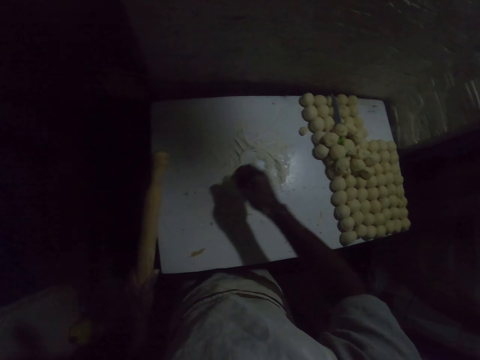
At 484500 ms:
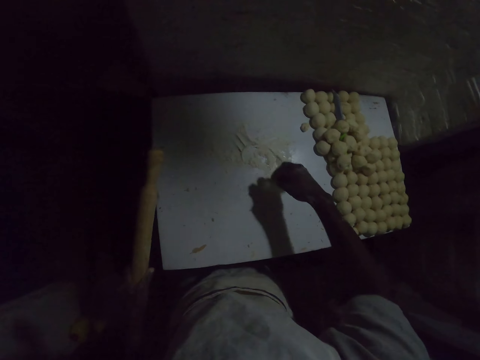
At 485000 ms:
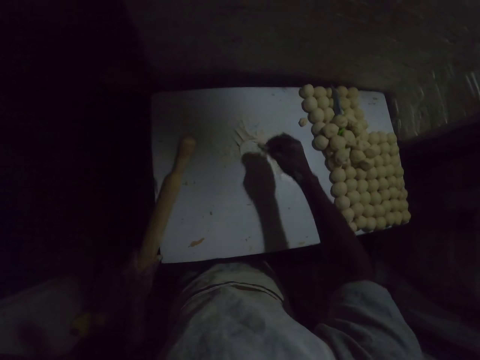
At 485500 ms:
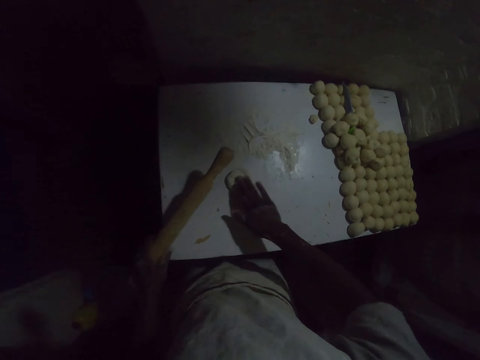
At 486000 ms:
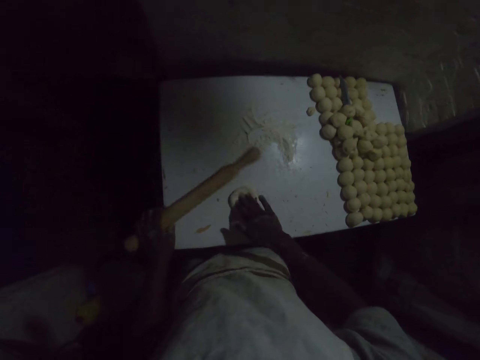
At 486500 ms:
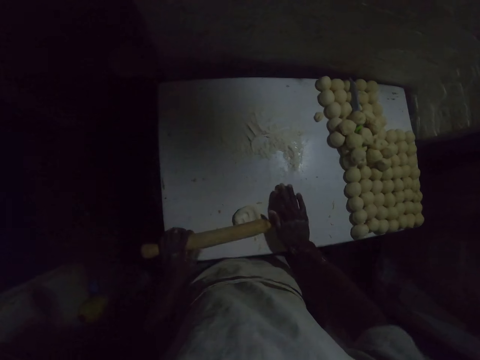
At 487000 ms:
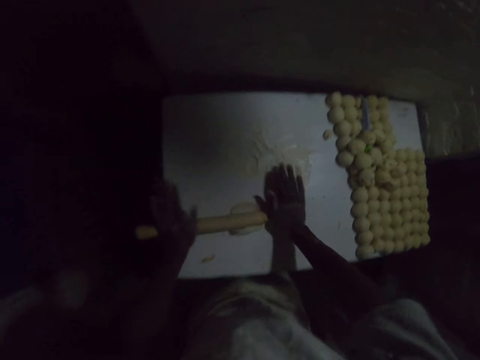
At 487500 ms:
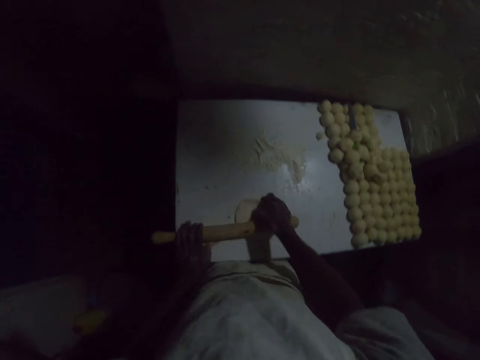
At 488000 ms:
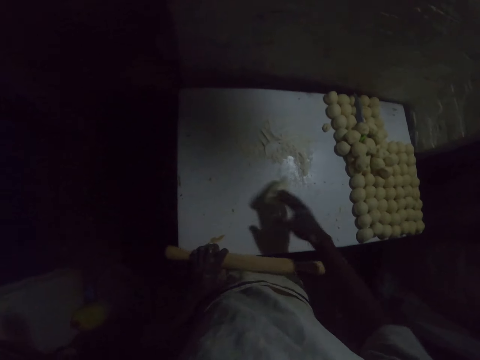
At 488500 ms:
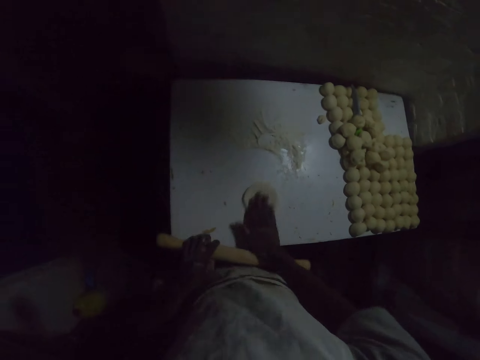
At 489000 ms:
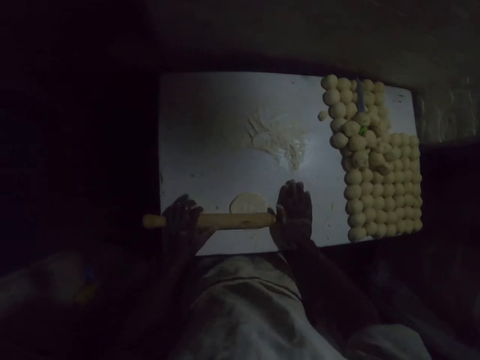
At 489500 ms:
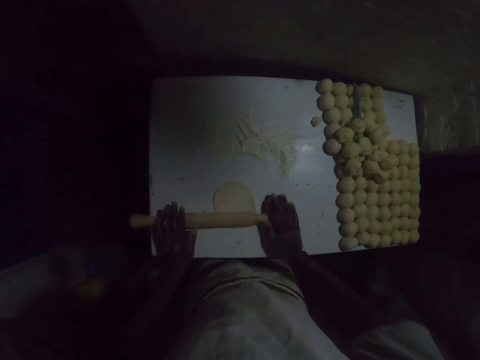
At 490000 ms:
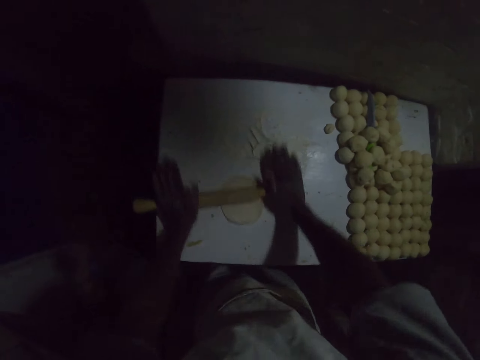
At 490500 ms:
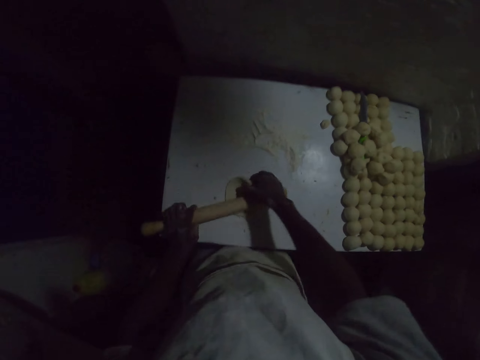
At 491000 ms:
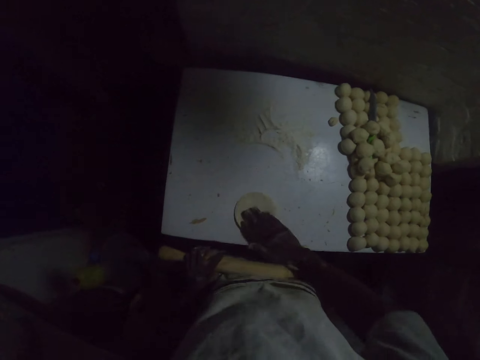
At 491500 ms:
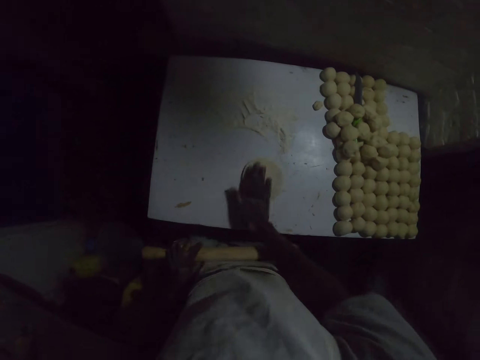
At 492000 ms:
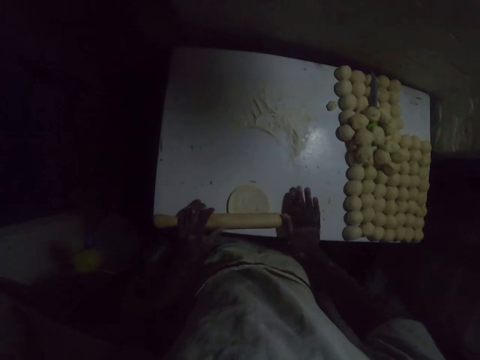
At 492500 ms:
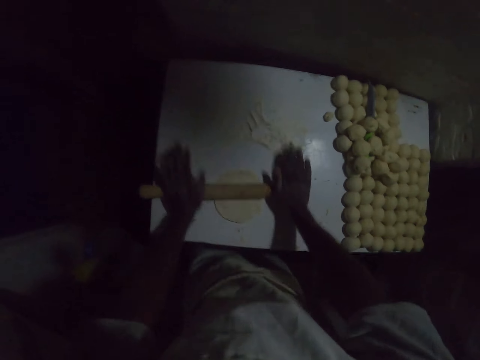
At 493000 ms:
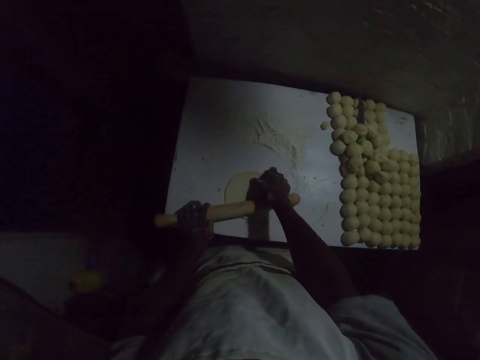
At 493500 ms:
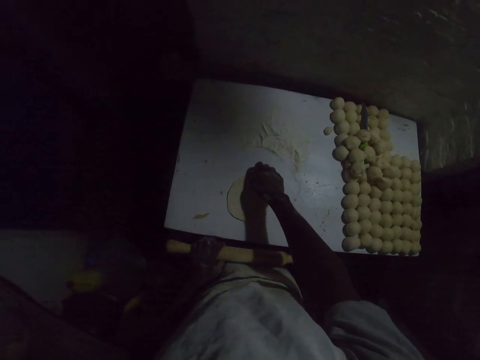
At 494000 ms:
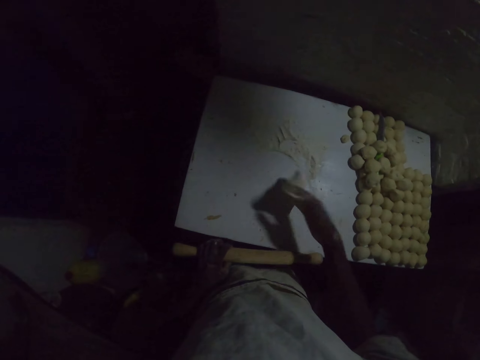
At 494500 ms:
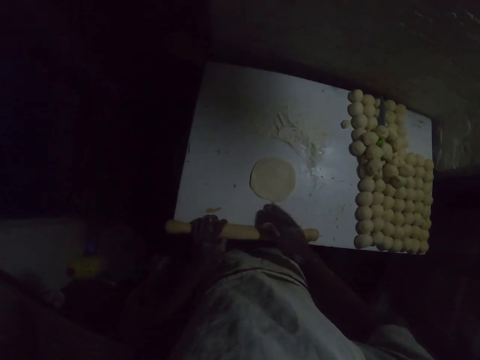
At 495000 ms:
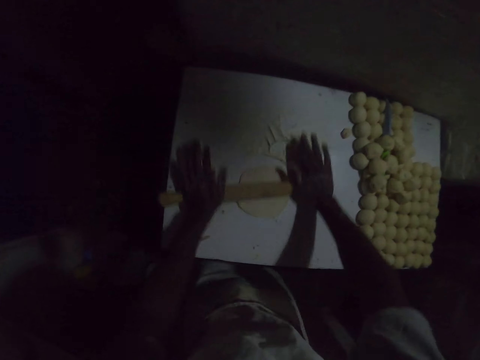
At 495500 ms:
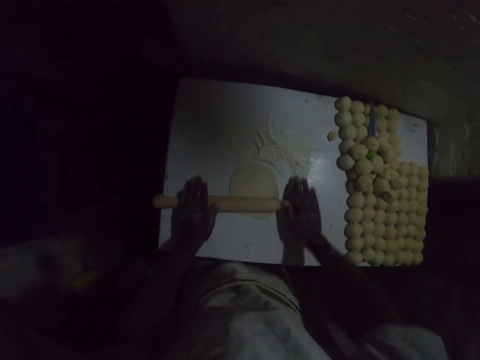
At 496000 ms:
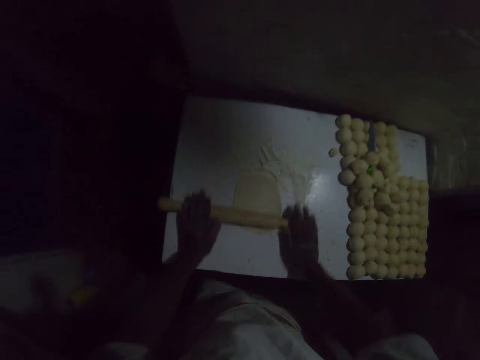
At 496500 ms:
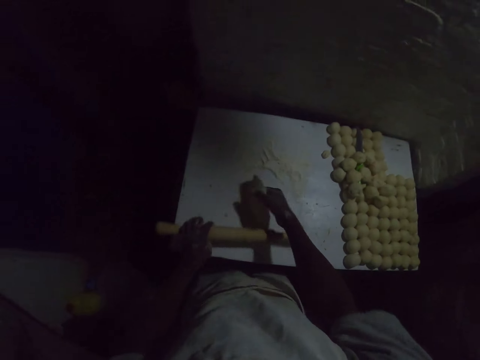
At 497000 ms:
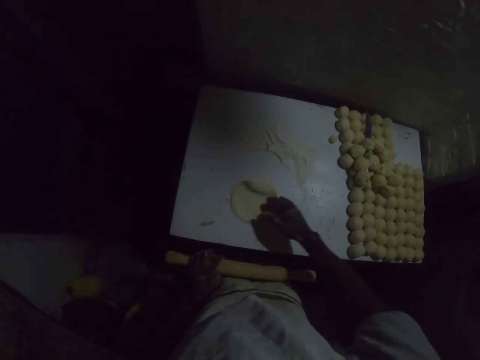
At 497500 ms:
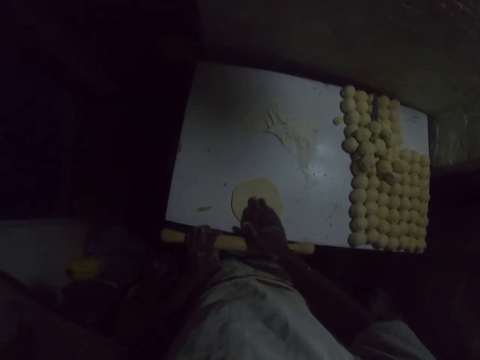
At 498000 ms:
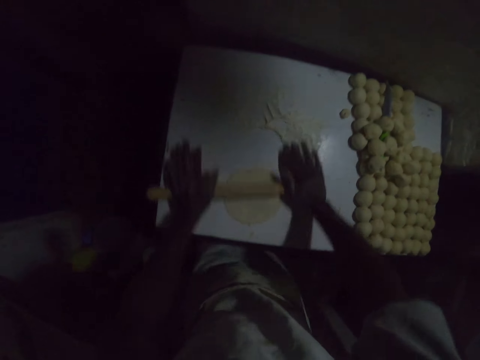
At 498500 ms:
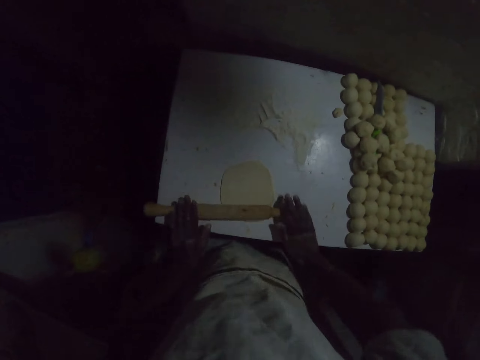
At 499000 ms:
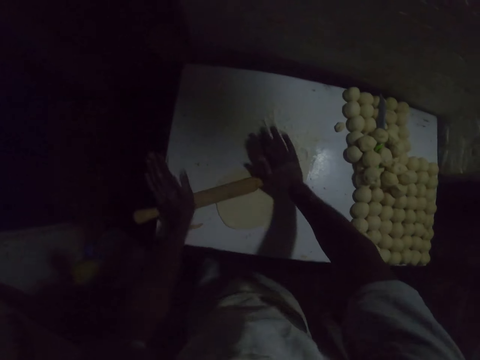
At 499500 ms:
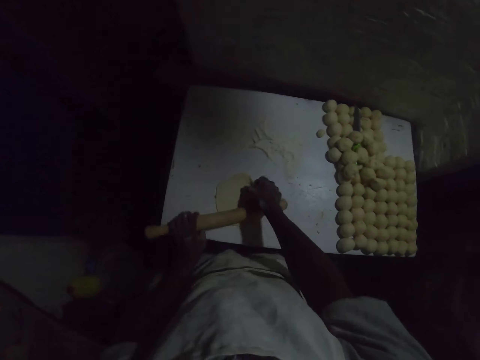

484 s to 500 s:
The camera wearer uses a wooden roller to roll the dough. They flip the dough on the table. They roll out the dough. They flip the dough on the table. They roll out the dough. They flip the dough. They roll out the dough. They flip the dough. They roll out the dough.

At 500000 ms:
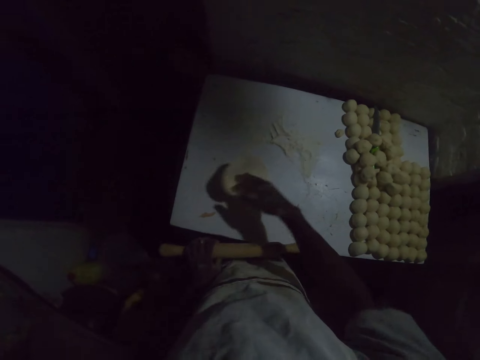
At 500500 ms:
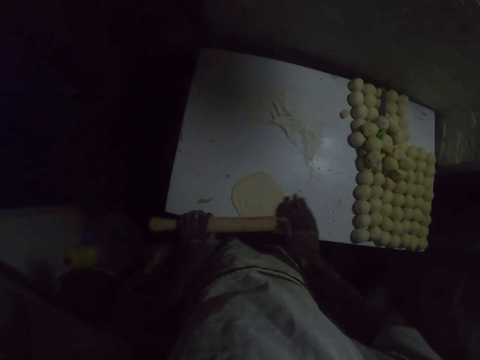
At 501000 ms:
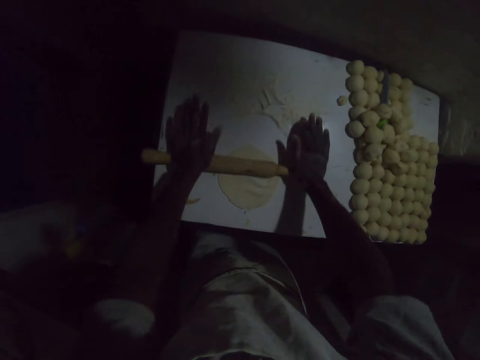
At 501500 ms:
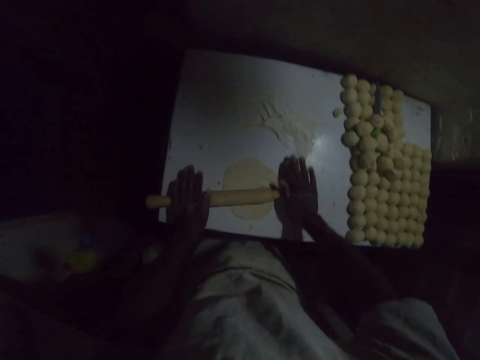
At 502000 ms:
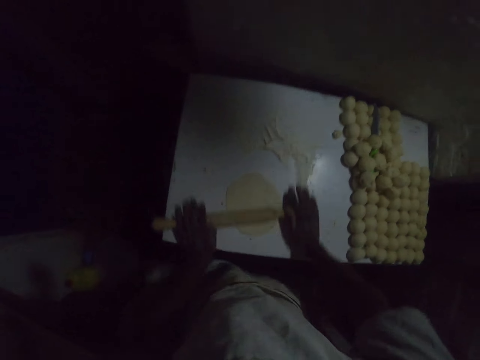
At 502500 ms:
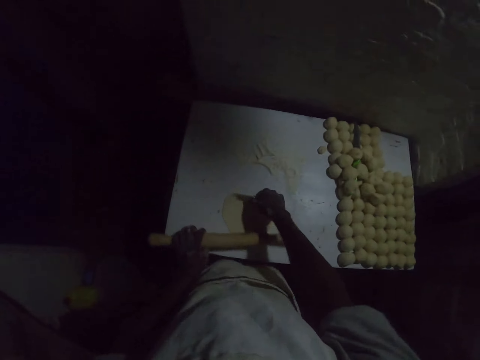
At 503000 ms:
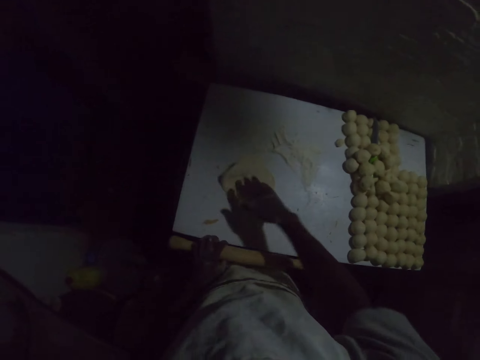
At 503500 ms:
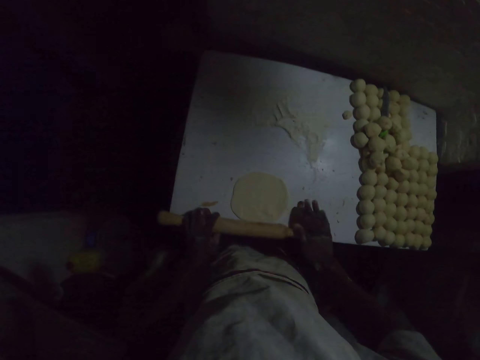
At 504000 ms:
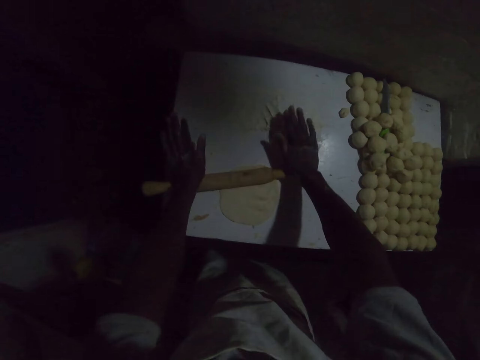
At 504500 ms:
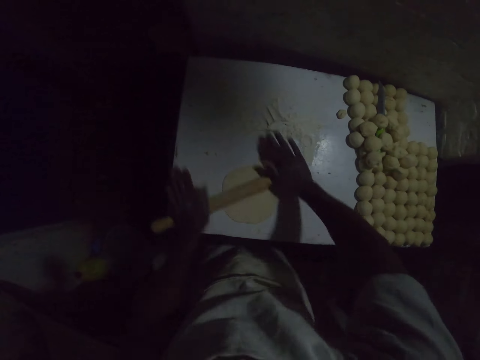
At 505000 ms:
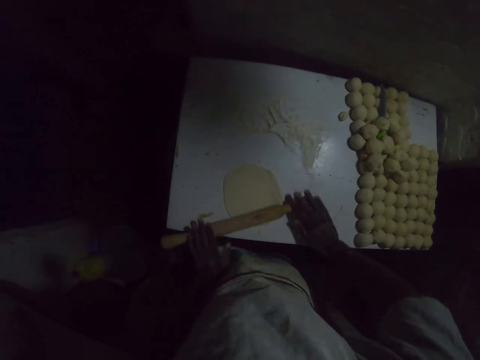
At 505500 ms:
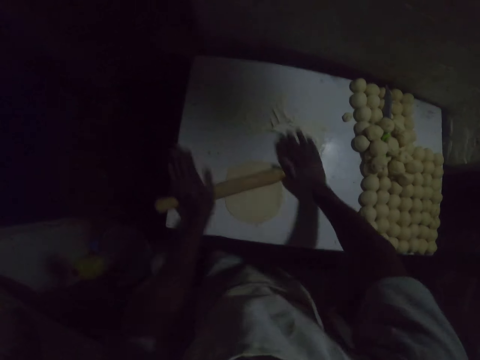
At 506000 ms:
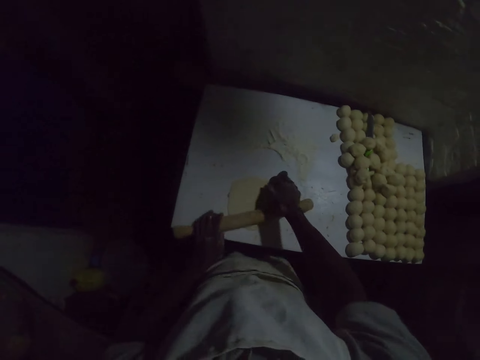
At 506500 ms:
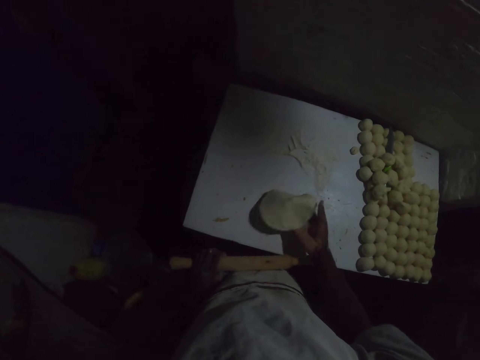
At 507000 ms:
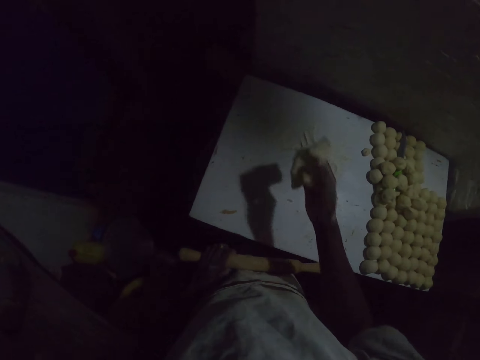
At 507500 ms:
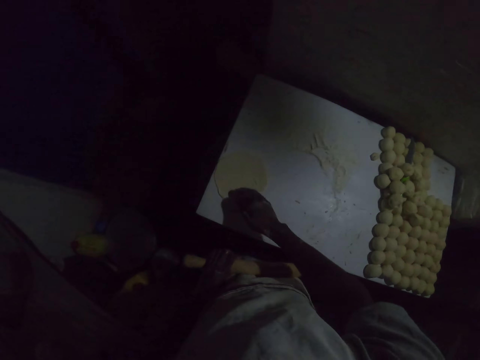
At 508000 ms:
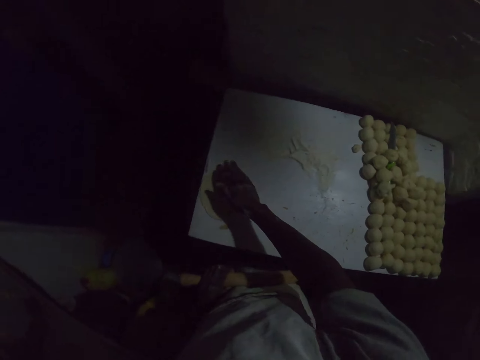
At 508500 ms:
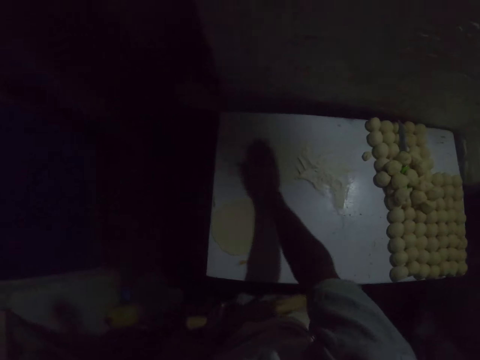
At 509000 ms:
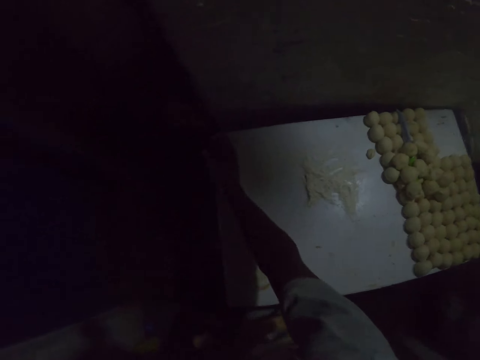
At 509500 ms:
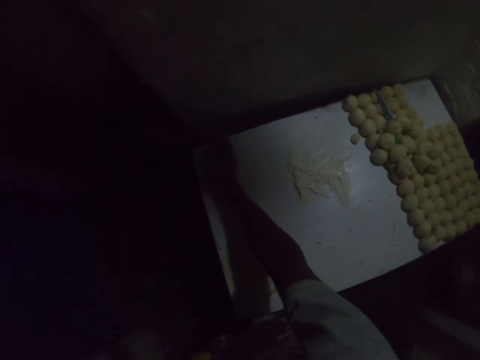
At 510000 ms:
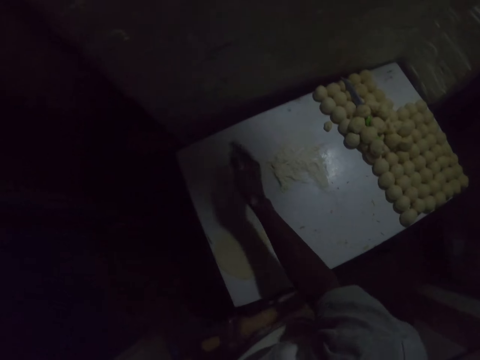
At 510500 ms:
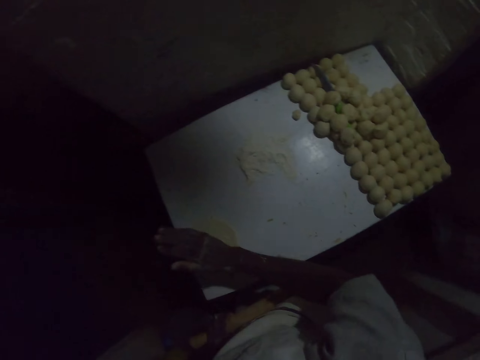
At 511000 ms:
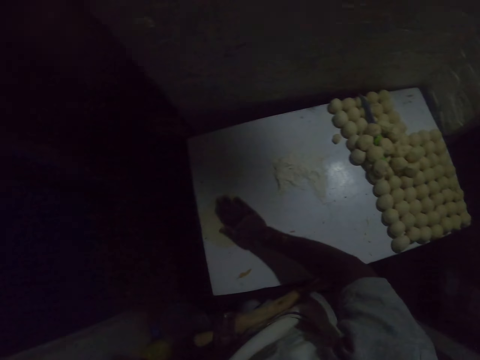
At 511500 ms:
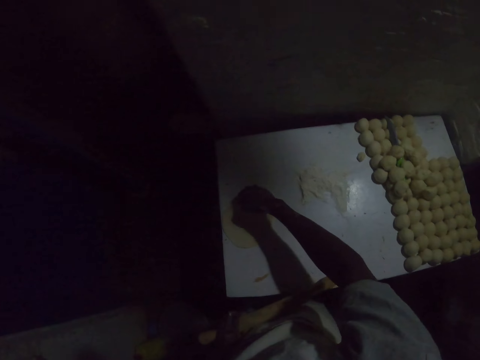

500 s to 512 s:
The camera wearer flips the dough. They roll out the dough. They flip the dough. They roll out the dough. They flip the dough. They move flour on the table with a hand. They flip the dough.
